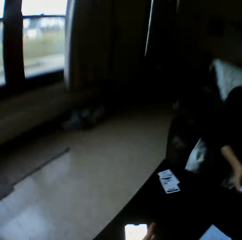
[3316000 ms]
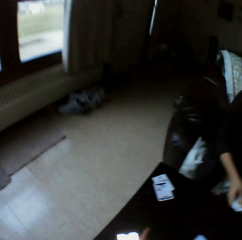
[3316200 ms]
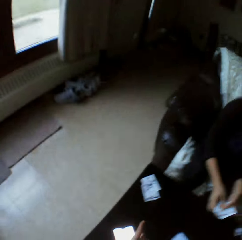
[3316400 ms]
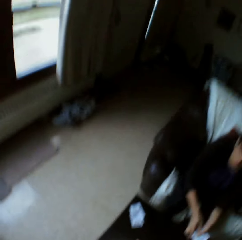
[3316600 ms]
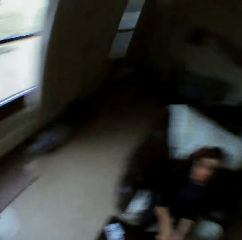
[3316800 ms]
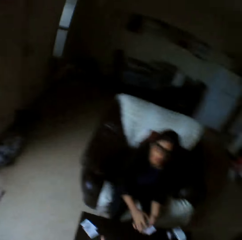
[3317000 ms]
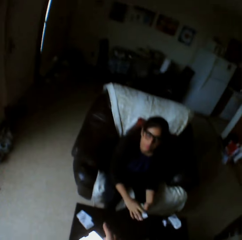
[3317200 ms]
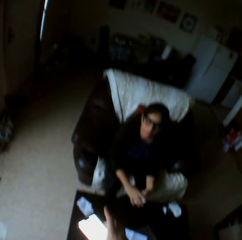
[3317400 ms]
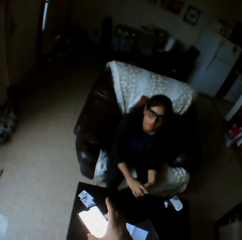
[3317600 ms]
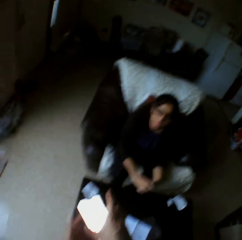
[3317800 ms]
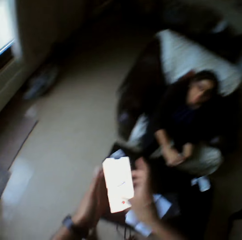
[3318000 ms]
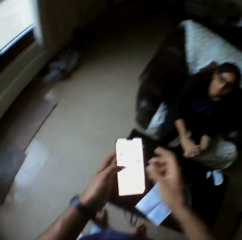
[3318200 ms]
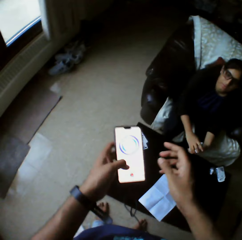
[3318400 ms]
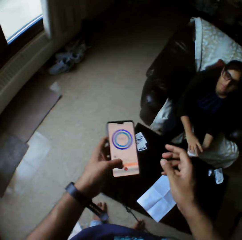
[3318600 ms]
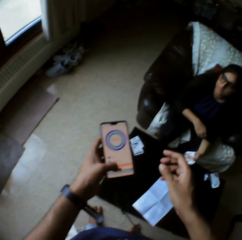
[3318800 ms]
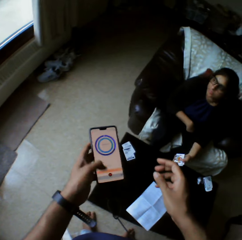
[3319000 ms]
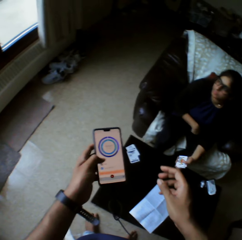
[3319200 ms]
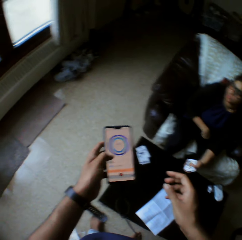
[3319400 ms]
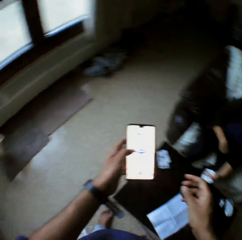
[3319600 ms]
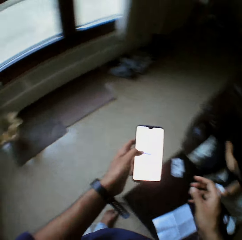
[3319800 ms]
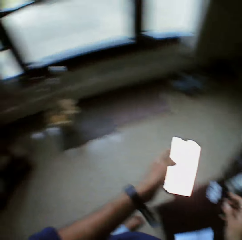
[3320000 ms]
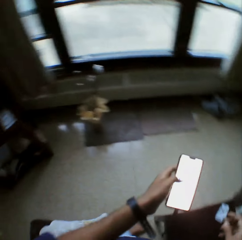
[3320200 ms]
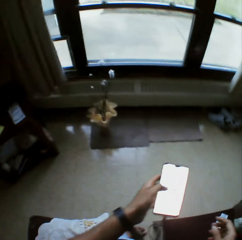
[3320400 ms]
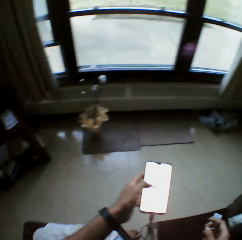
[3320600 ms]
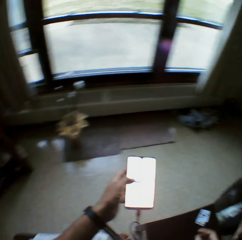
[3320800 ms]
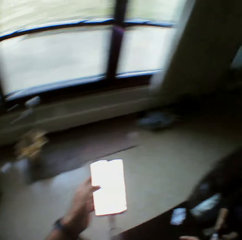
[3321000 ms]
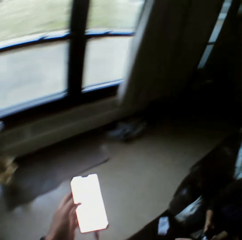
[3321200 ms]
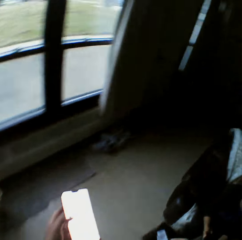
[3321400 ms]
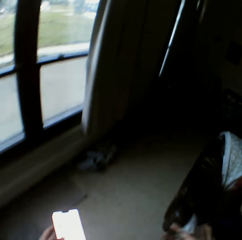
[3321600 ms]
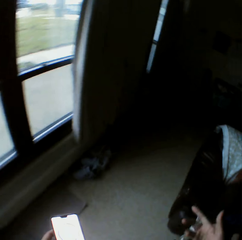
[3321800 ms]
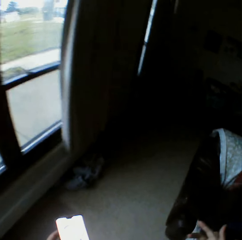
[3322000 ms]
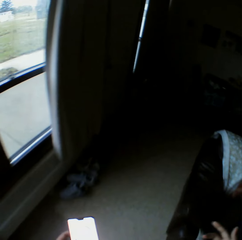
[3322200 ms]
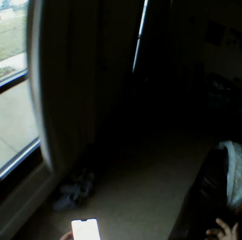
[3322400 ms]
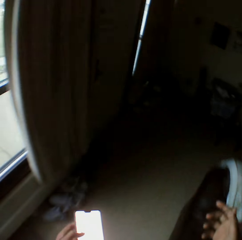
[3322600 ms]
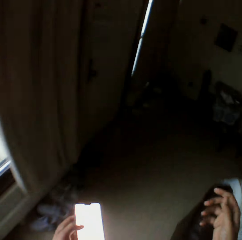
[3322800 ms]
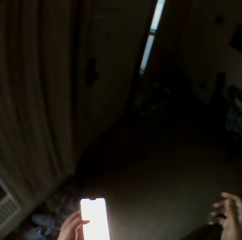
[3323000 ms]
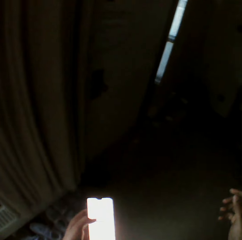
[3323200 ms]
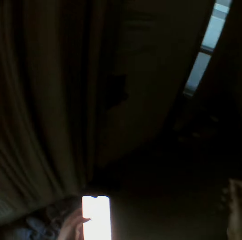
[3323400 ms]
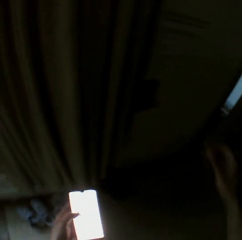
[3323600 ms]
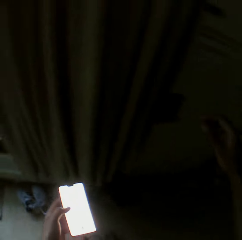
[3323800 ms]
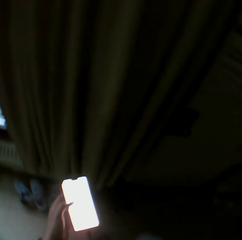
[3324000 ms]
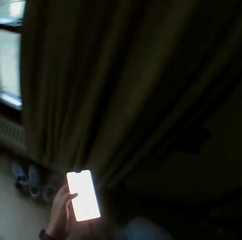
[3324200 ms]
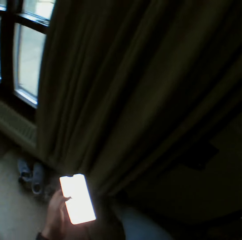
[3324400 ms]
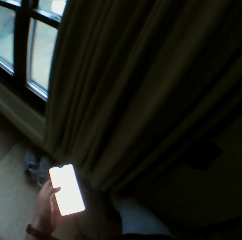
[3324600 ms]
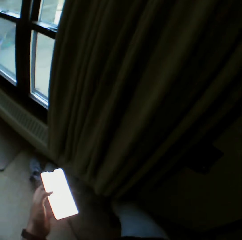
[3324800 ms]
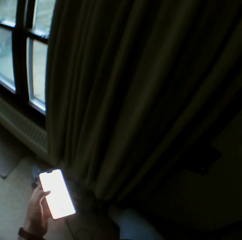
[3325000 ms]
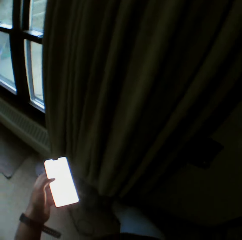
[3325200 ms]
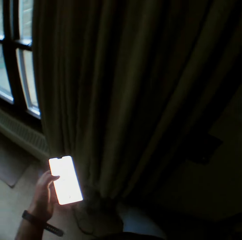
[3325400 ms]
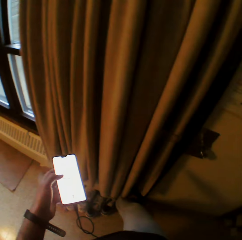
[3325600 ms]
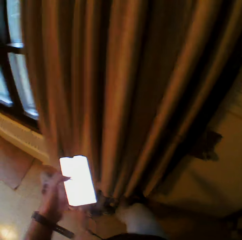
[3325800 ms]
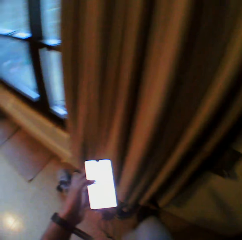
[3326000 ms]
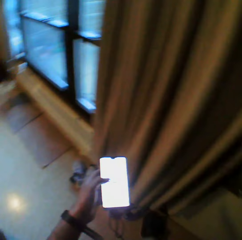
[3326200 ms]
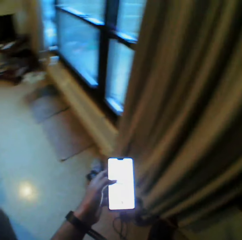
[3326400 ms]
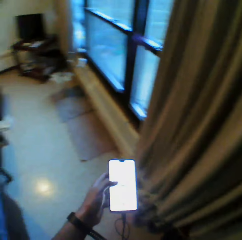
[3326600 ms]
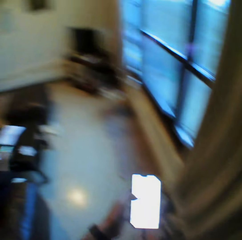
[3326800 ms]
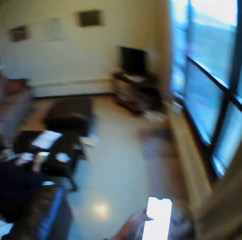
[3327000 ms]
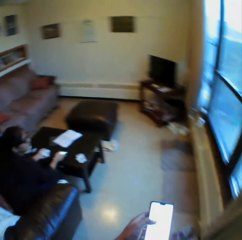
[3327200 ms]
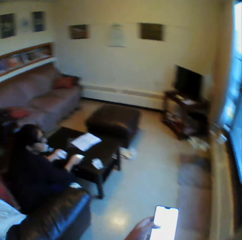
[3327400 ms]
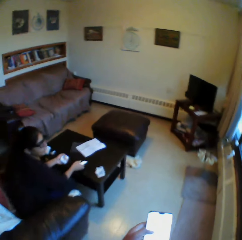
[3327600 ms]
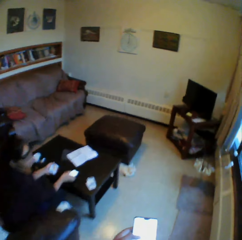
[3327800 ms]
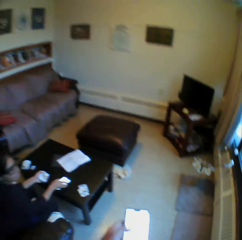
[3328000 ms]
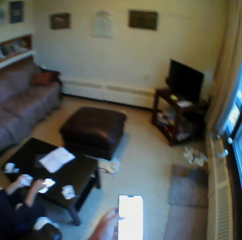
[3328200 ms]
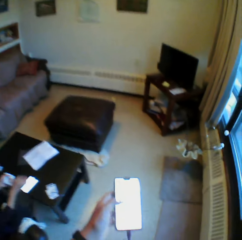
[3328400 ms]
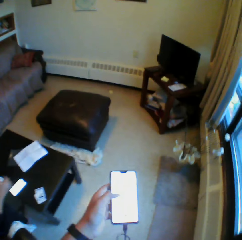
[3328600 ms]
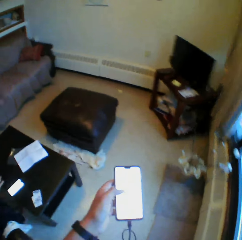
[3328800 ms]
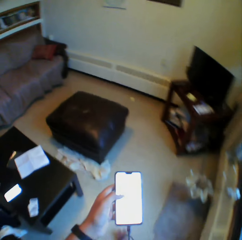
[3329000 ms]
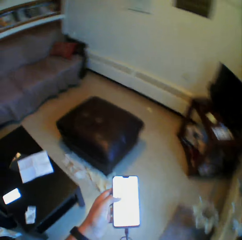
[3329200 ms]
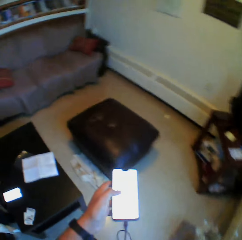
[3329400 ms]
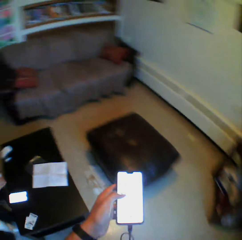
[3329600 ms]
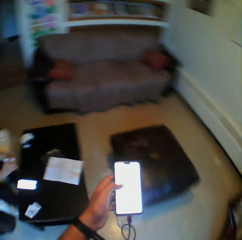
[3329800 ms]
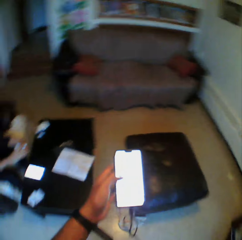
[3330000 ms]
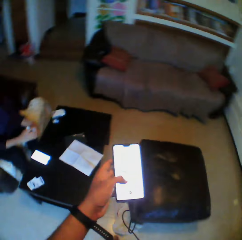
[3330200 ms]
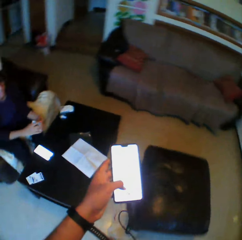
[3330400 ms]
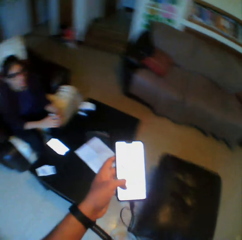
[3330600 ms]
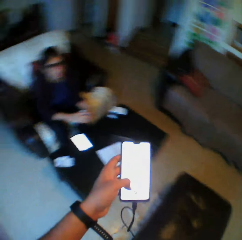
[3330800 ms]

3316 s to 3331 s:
The camera wearer picks up a phone from the table with his right hand. He passes the phone in his right hand to his left hand. He operates the phone with his left hand. He walks around the room. He flicks a switch with his right hand. He turns on lights. A woman drops a phone on the table with her right hand.

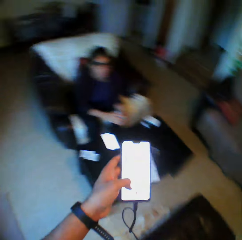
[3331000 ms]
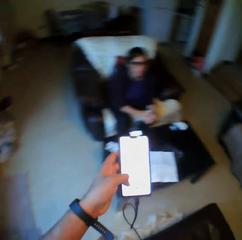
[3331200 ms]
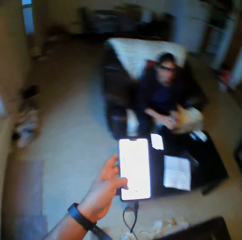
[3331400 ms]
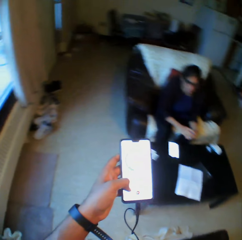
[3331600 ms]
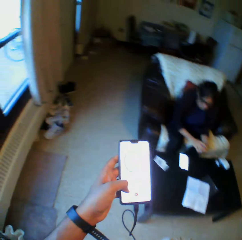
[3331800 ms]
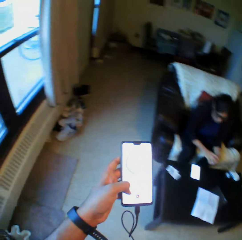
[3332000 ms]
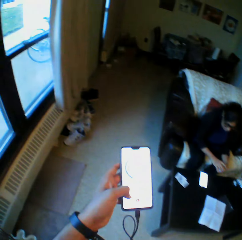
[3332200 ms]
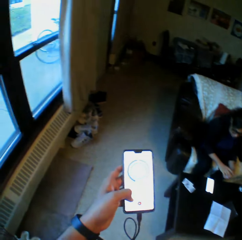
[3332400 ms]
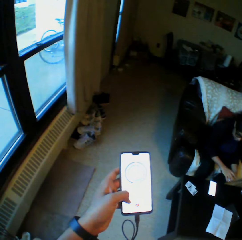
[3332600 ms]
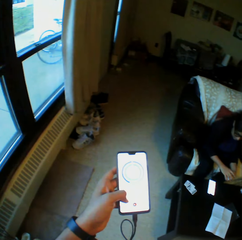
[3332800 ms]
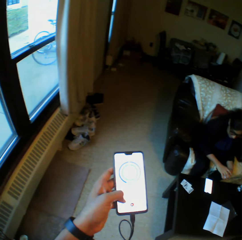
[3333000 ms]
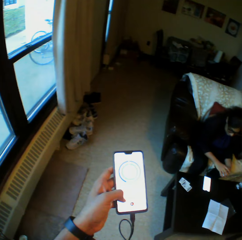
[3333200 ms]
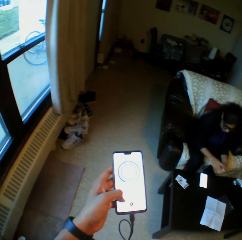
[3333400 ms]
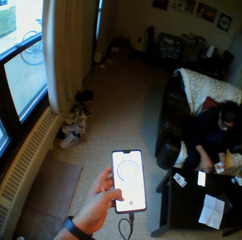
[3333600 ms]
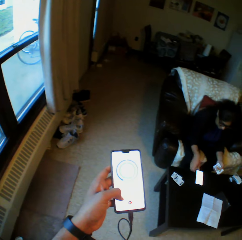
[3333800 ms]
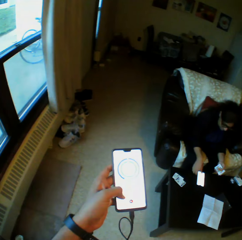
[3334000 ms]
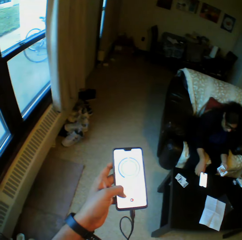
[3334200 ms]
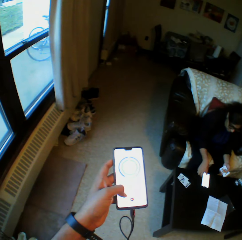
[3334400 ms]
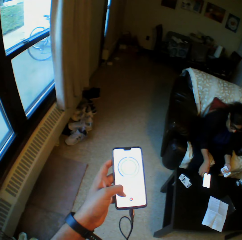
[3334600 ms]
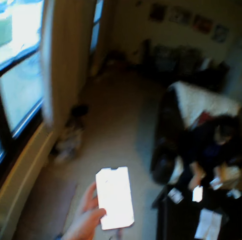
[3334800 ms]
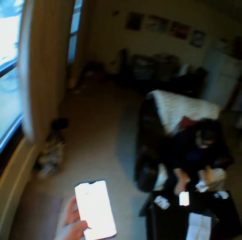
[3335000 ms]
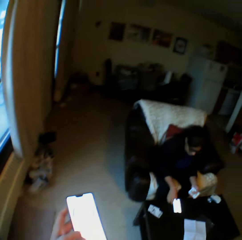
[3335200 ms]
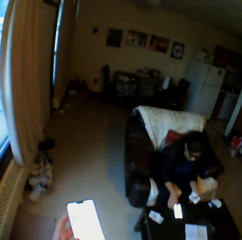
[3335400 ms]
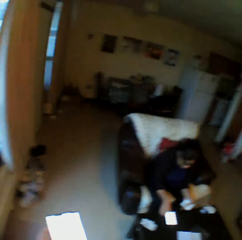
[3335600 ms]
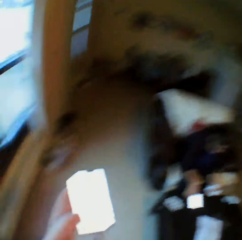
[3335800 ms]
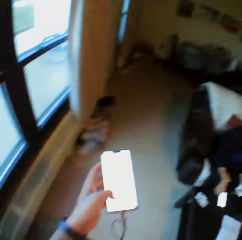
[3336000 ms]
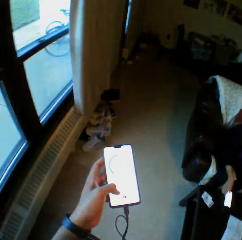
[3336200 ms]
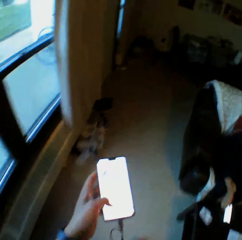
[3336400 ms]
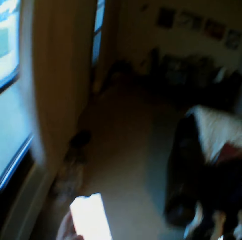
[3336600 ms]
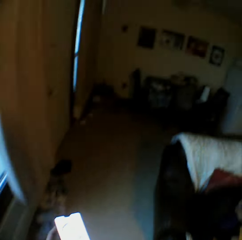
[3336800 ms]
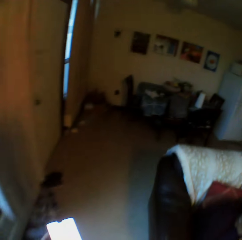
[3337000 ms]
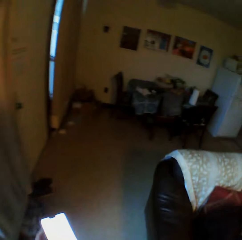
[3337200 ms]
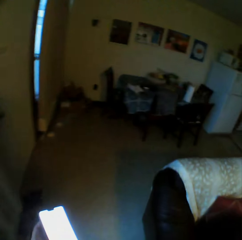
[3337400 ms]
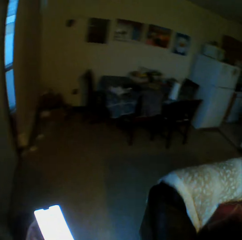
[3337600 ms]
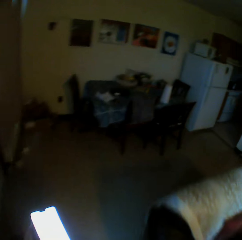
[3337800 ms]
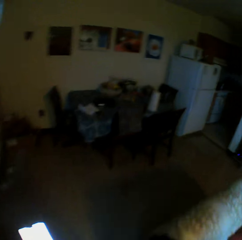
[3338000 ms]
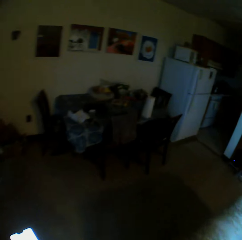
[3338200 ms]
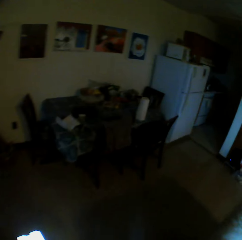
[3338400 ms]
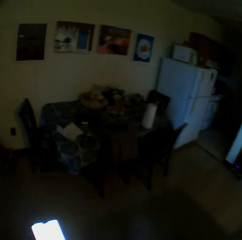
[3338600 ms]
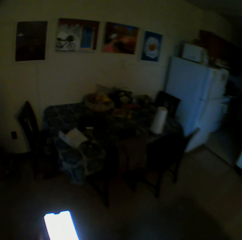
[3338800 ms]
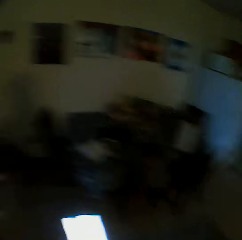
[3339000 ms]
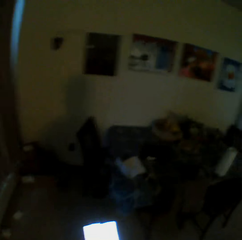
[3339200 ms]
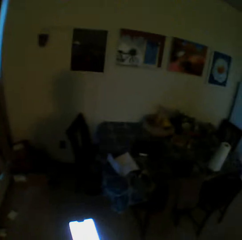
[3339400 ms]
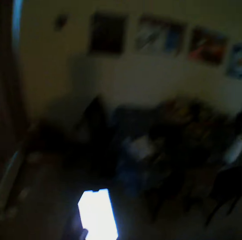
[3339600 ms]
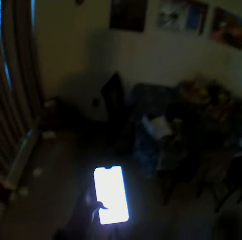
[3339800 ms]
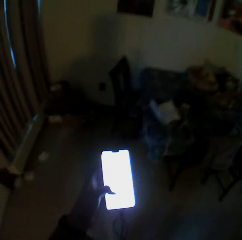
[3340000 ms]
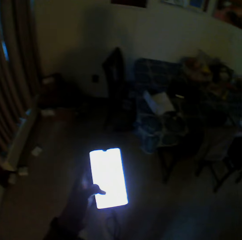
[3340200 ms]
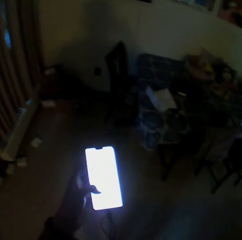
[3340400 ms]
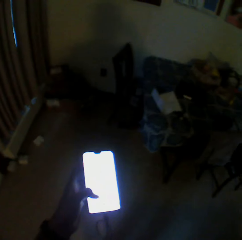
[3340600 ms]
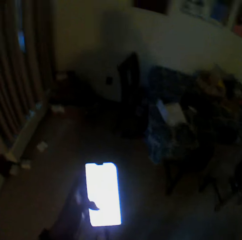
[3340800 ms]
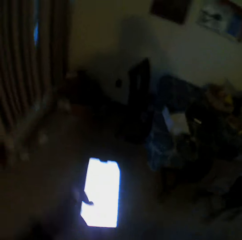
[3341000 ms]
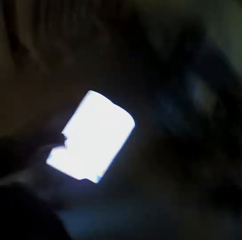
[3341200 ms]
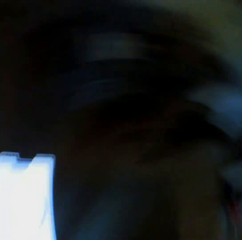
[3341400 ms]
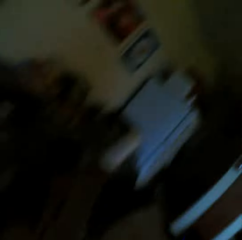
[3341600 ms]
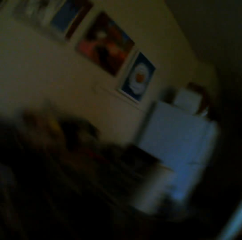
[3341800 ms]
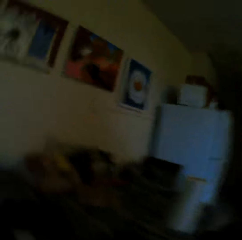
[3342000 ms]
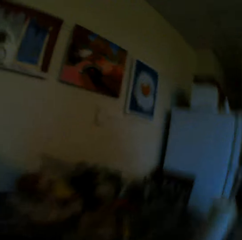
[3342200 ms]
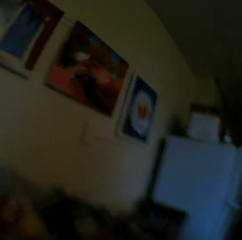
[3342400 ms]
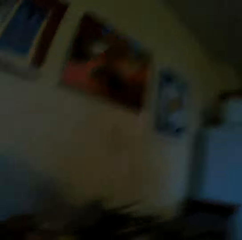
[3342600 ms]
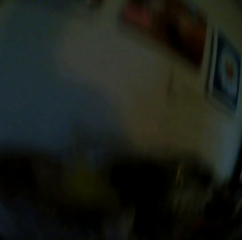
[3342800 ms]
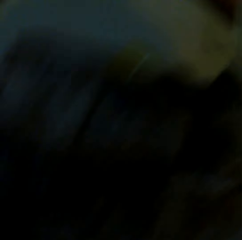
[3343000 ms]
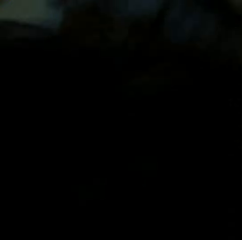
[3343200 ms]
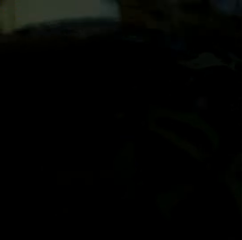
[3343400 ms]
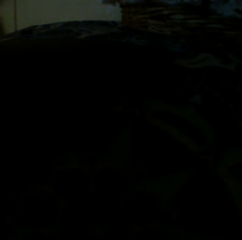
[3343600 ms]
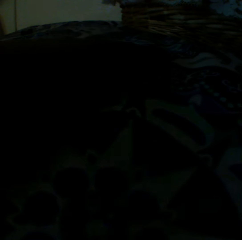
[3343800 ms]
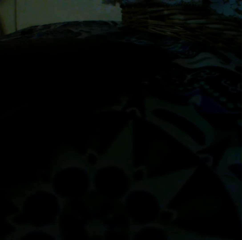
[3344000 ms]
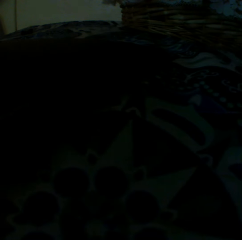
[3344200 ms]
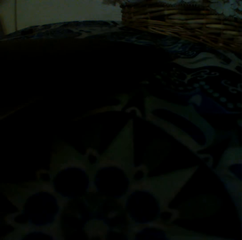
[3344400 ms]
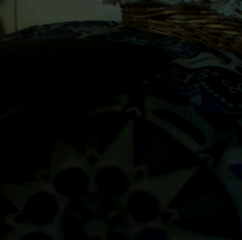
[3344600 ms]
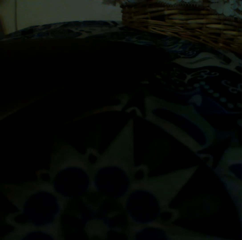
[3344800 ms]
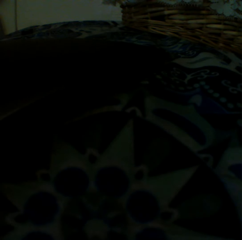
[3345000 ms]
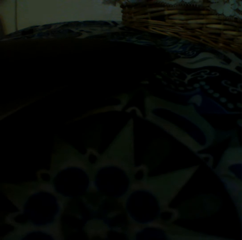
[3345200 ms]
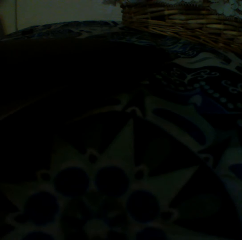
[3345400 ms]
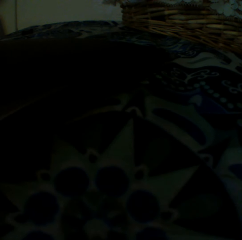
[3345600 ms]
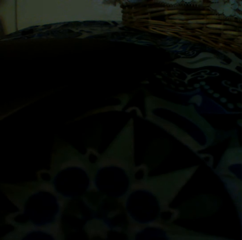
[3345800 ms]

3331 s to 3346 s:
A woman operates the phone on the table with her right hand. The camera wearer scrolls his phone. He removes the camera on his head with both hands. He drops the camera on a table with both hands.
